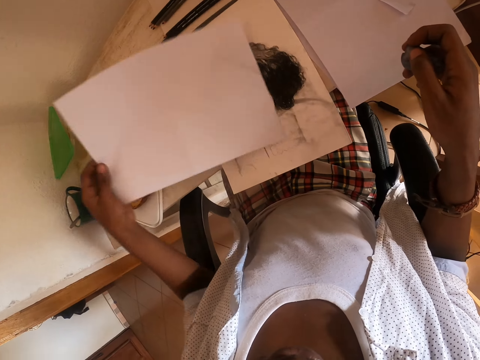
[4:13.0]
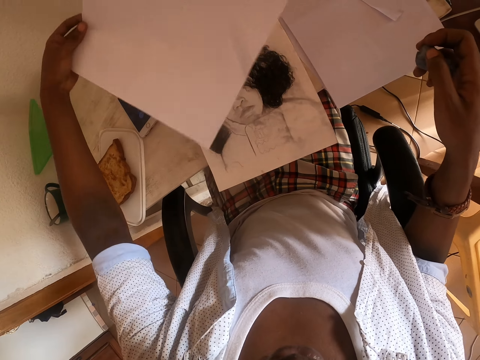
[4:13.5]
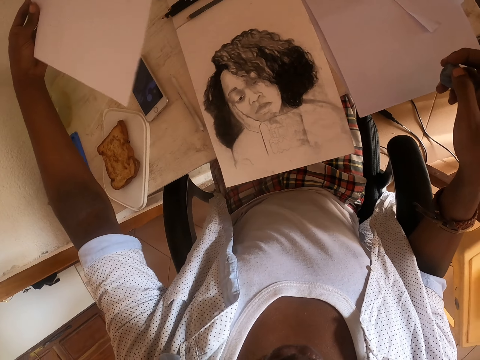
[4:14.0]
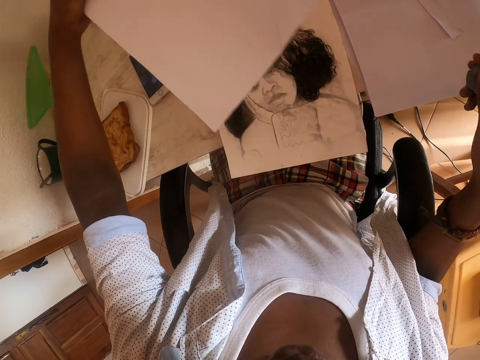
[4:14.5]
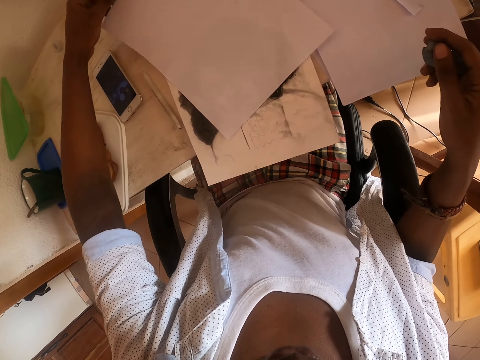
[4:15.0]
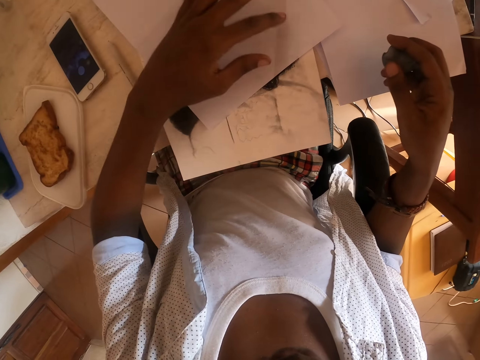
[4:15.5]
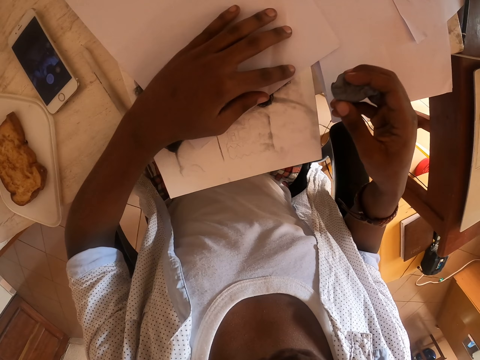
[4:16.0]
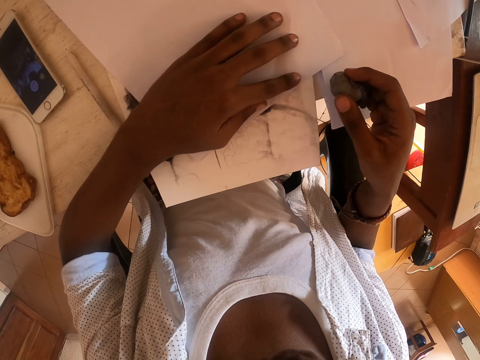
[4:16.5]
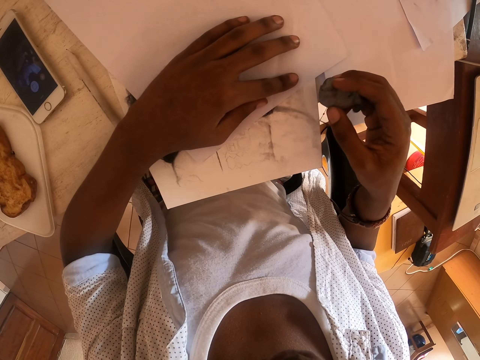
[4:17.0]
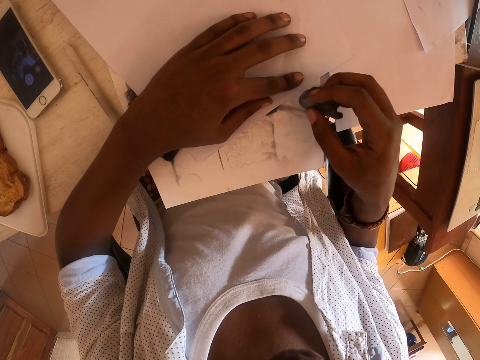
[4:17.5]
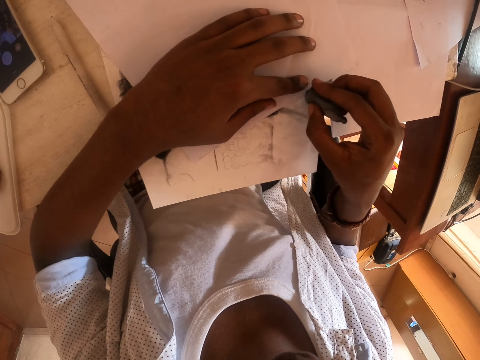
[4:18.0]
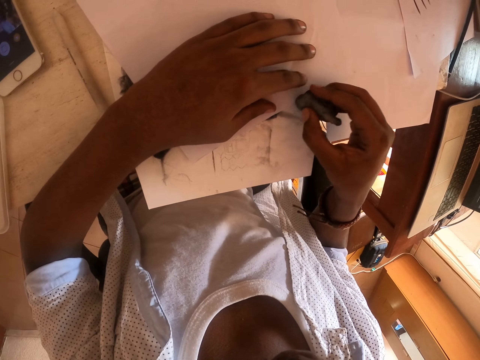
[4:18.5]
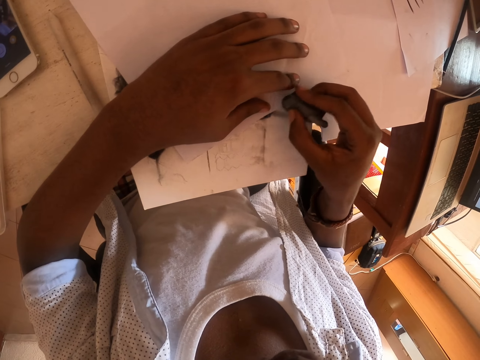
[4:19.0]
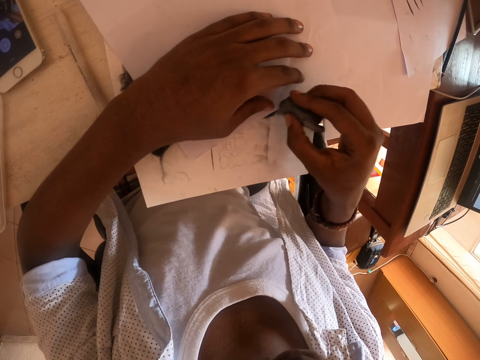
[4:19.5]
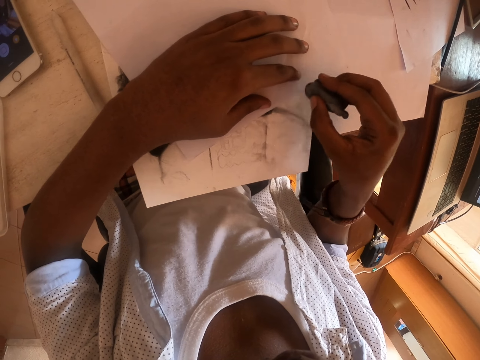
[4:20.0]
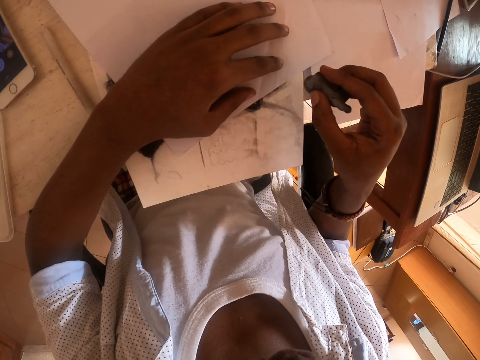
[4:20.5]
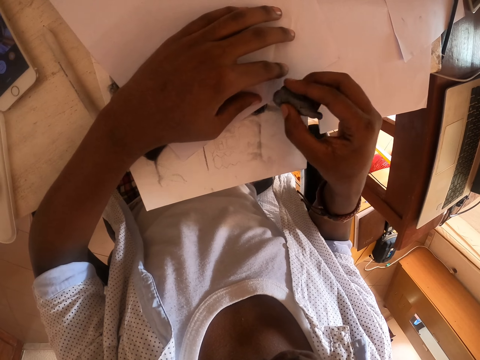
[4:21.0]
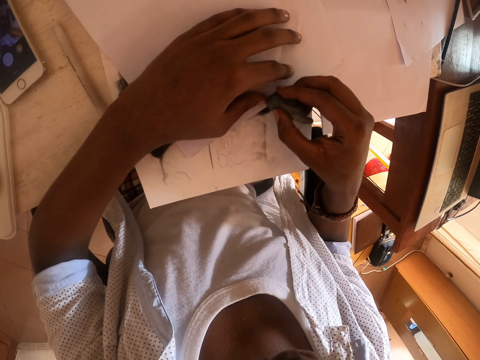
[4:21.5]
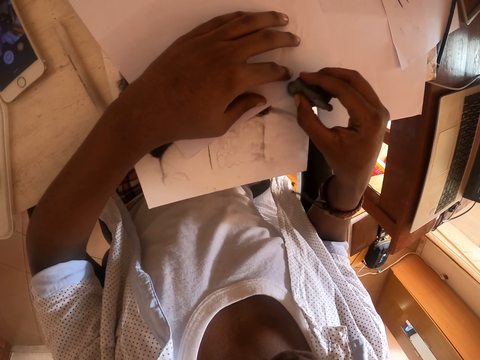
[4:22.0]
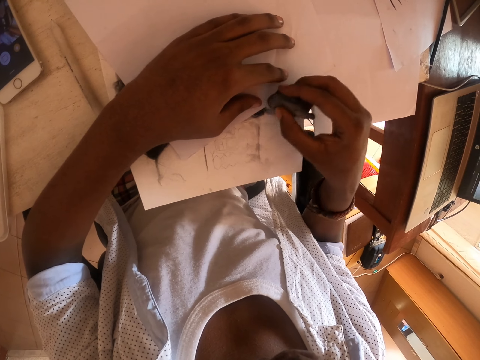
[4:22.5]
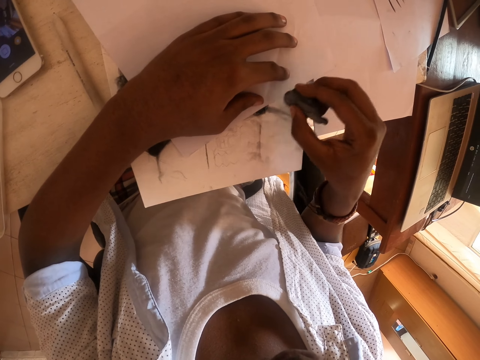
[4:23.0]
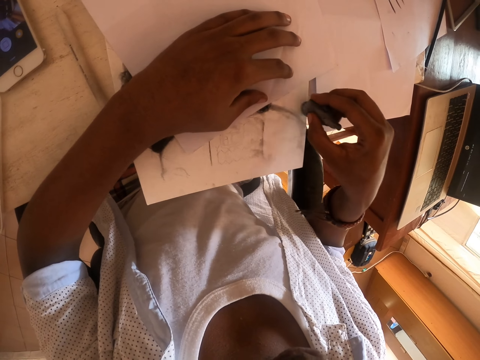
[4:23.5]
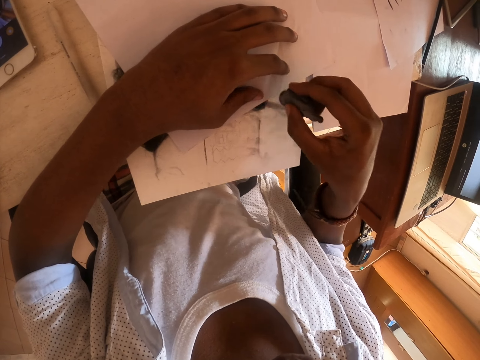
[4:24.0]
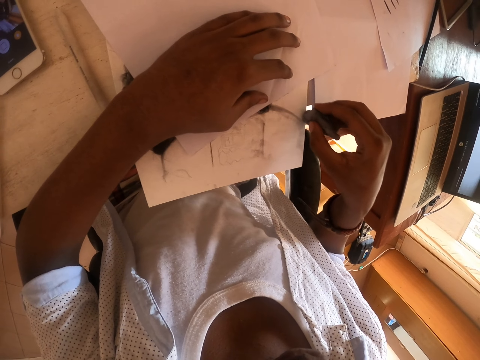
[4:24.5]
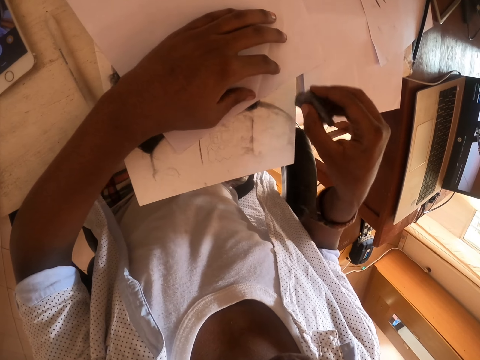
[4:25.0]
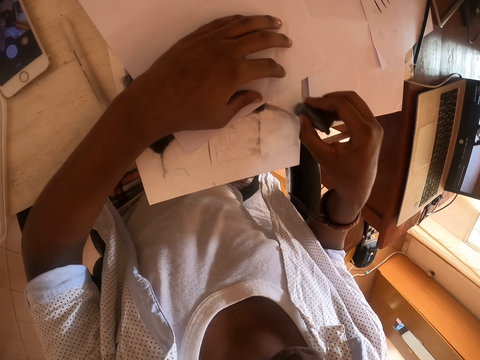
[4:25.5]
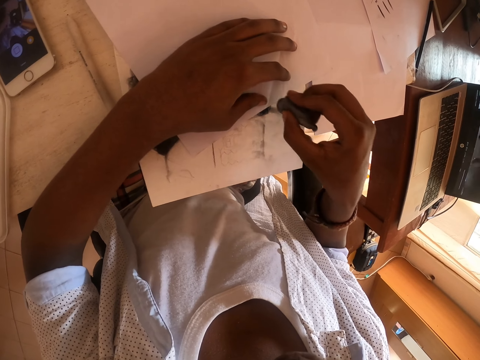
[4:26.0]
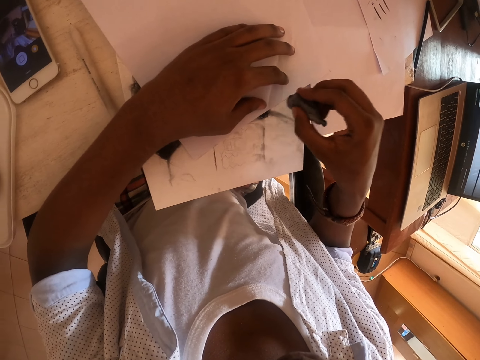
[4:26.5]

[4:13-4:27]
The camera wearer lifts the paper. They continue to erase.

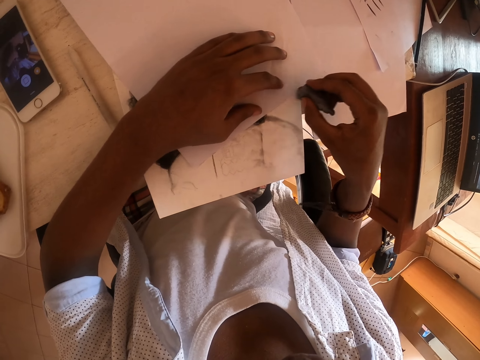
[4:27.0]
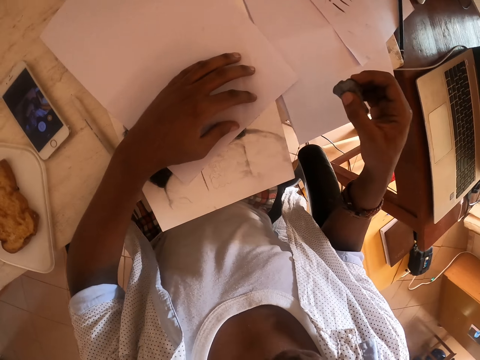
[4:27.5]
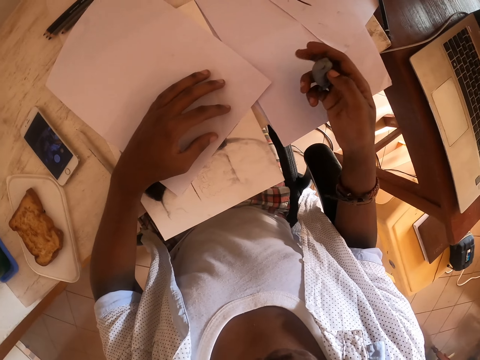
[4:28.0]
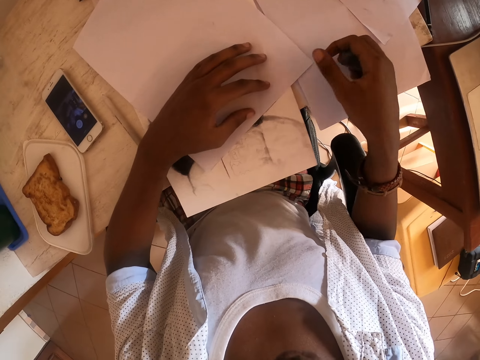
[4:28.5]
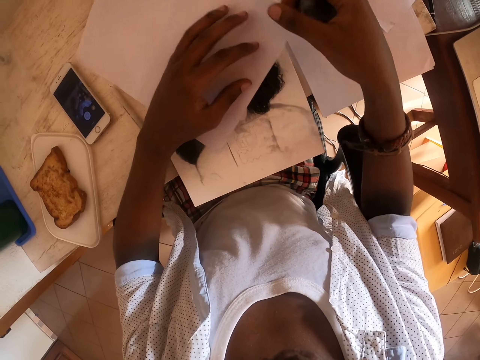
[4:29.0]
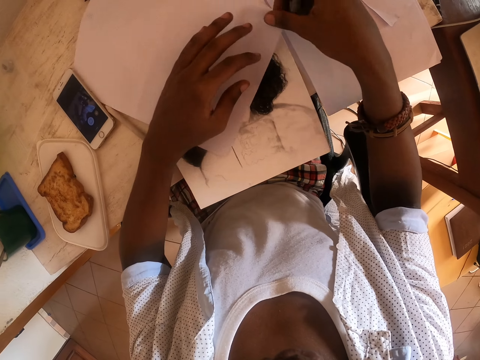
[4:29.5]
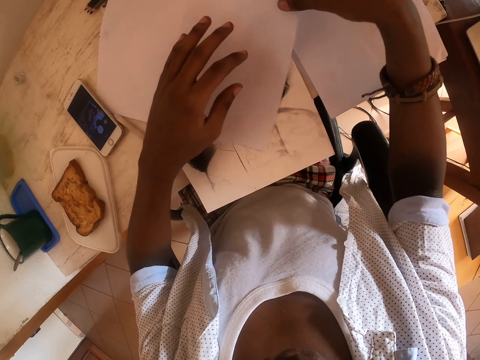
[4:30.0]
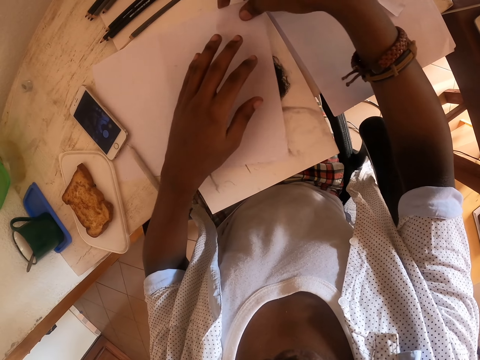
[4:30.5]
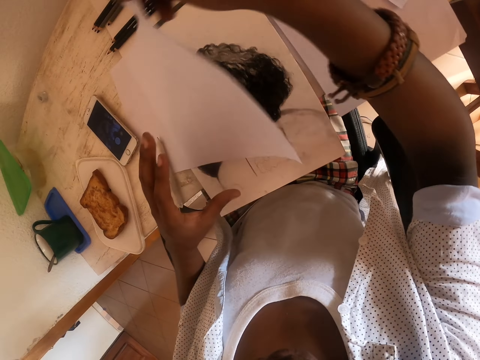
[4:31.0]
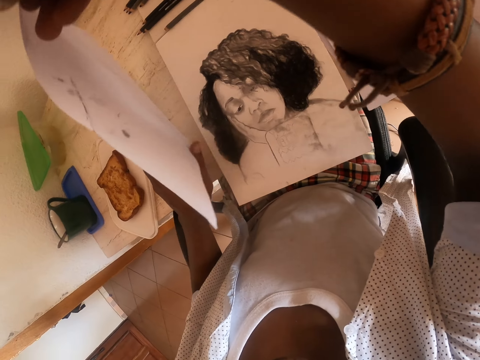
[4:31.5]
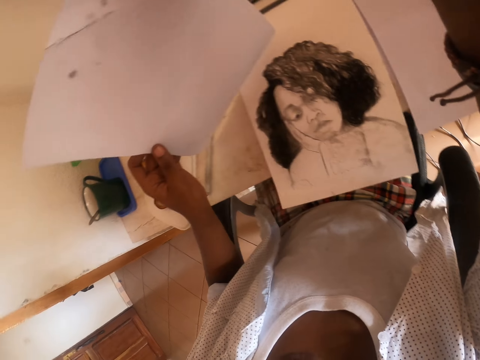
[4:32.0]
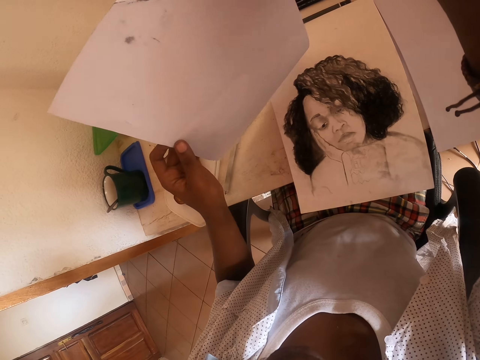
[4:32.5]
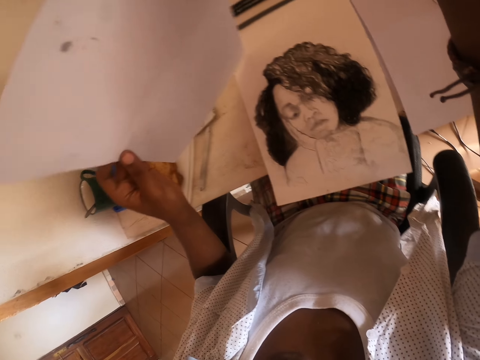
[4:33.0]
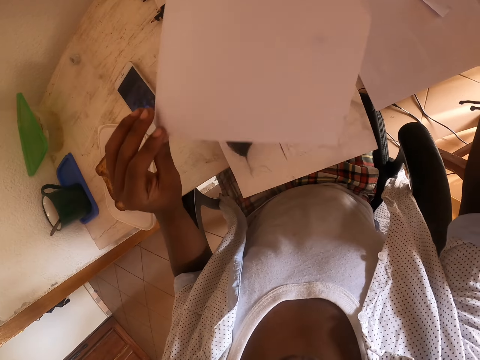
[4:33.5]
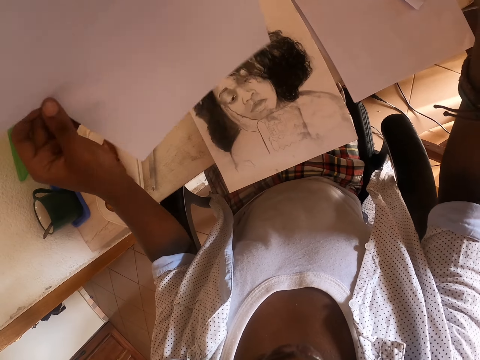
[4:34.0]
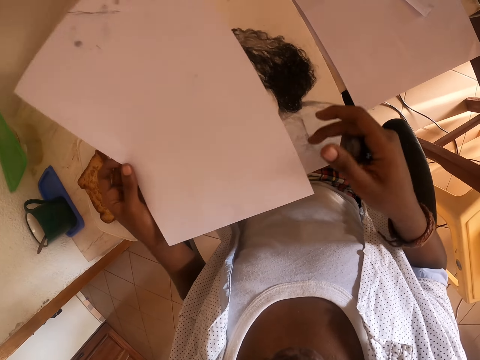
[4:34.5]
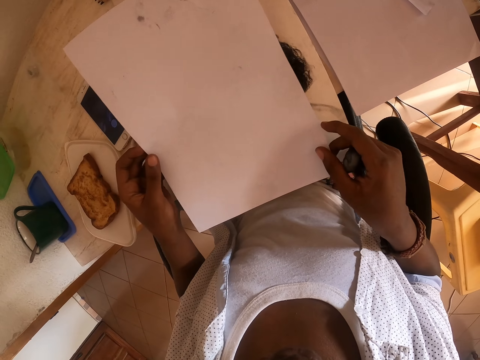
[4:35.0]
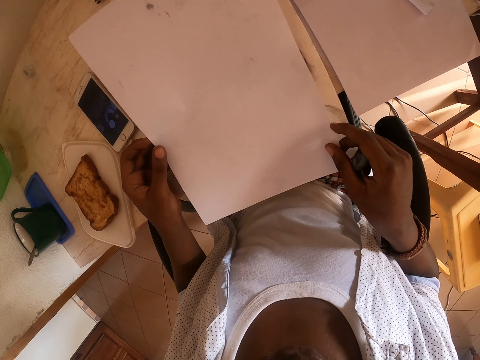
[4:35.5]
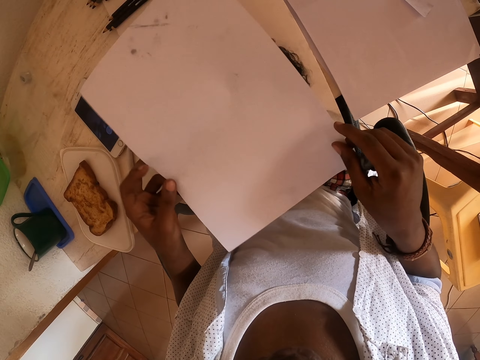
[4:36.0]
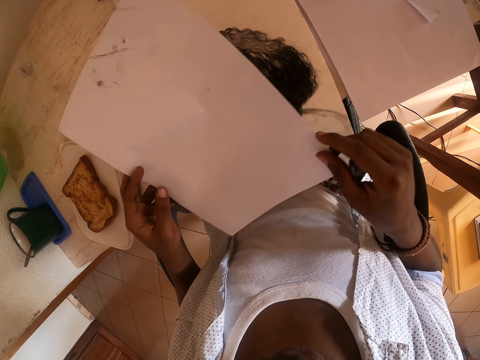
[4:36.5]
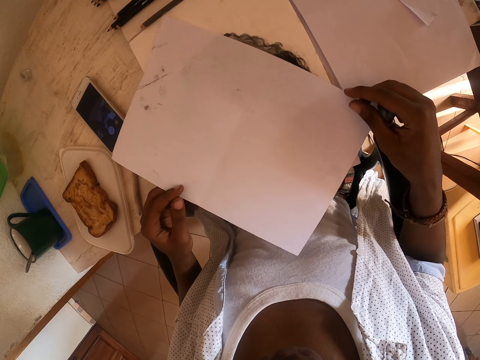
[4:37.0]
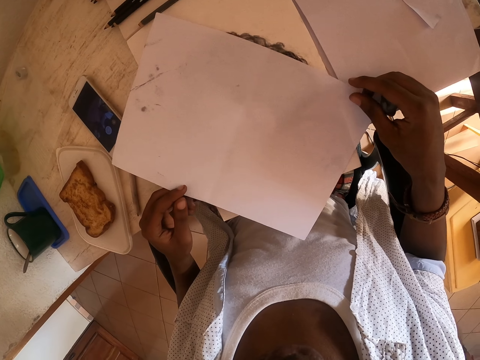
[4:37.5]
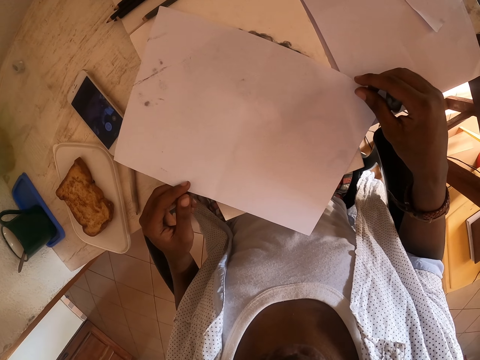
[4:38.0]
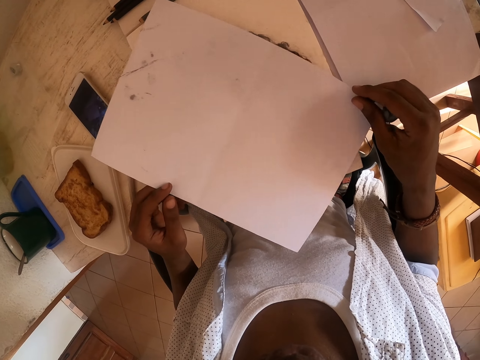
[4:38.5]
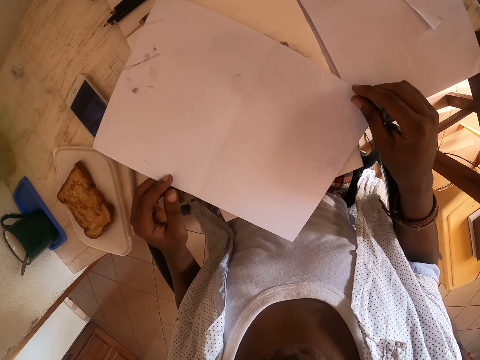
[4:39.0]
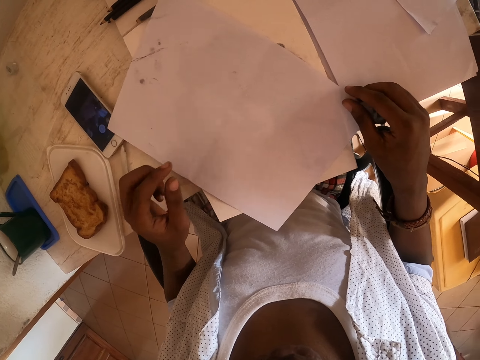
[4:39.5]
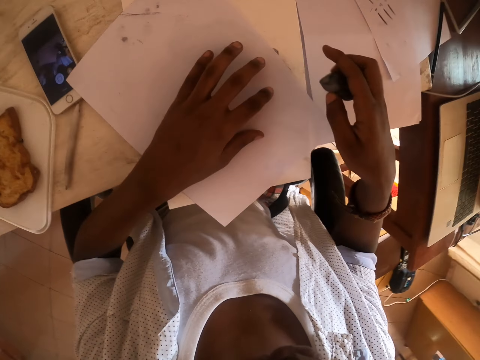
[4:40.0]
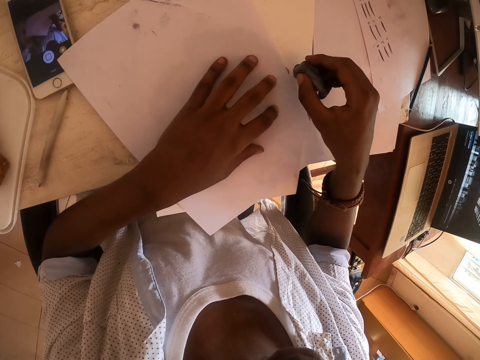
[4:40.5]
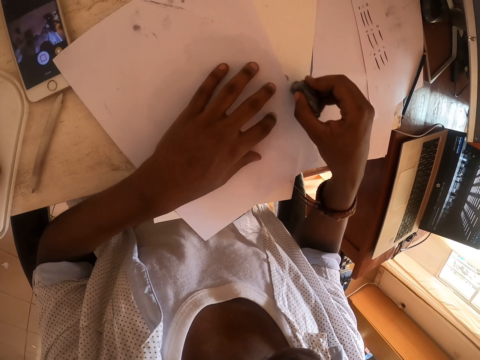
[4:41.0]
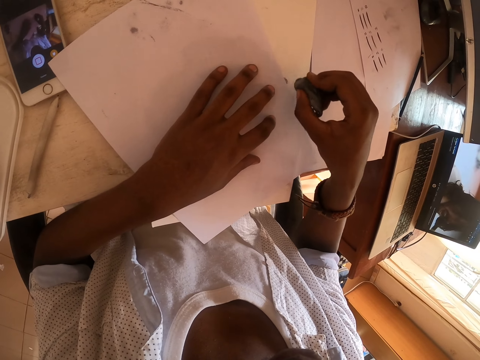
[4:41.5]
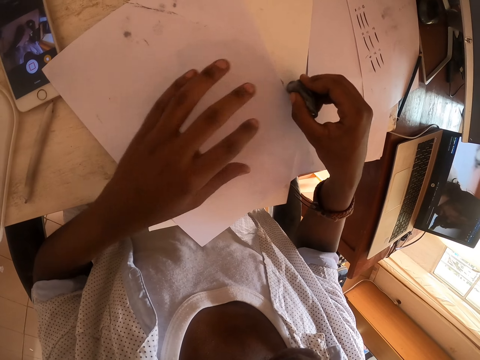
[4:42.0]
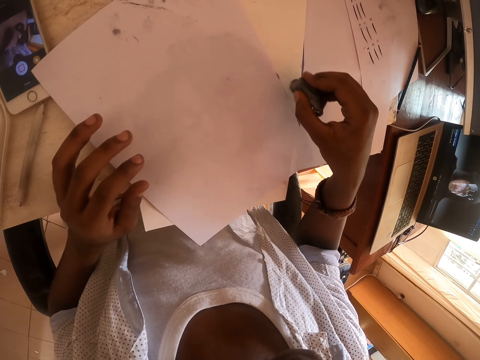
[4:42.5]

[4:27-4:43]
The camera wearer removes the paper. They look at the picture. They lift the paper. They place the paper back on the drawing. They rub alongside the picture.
